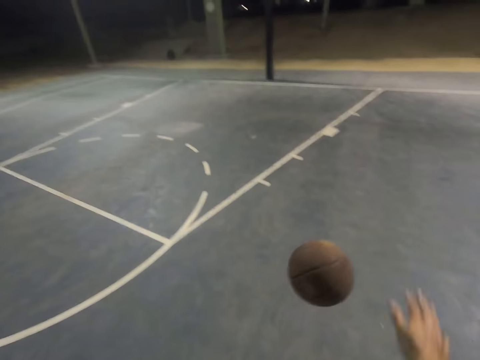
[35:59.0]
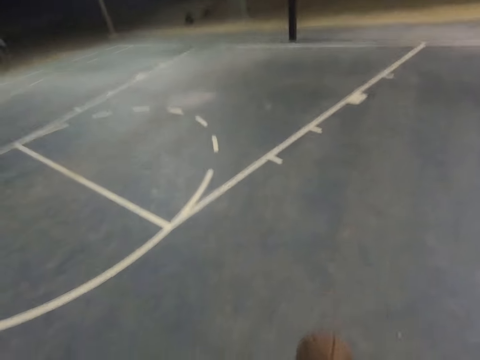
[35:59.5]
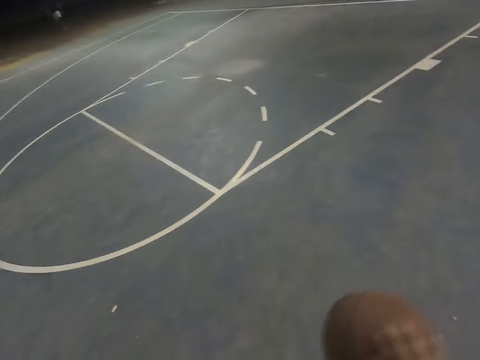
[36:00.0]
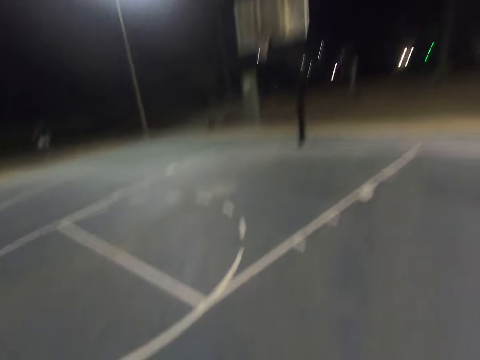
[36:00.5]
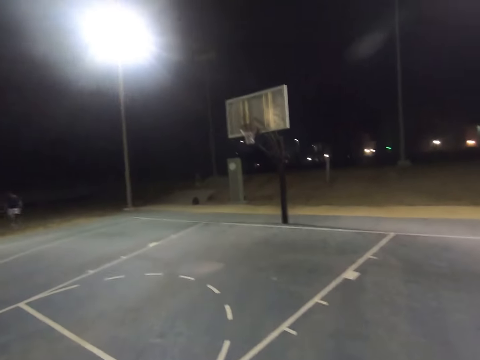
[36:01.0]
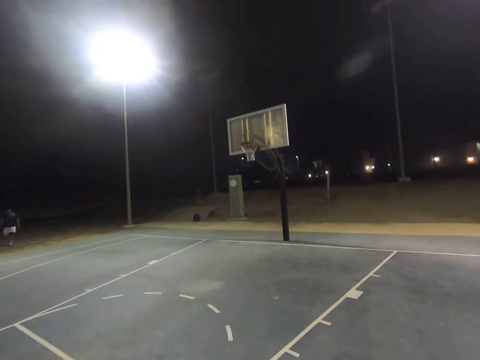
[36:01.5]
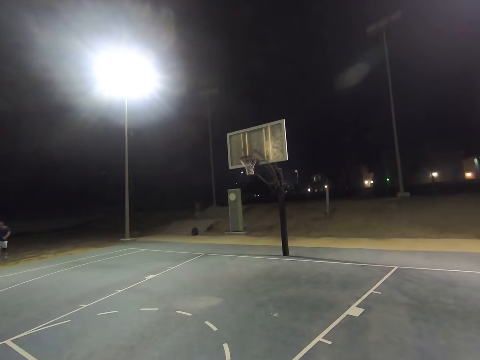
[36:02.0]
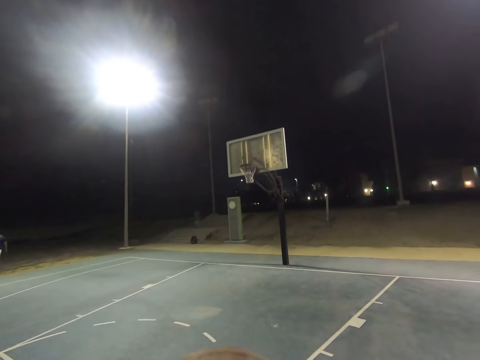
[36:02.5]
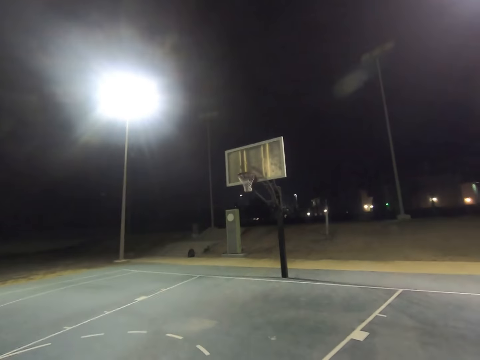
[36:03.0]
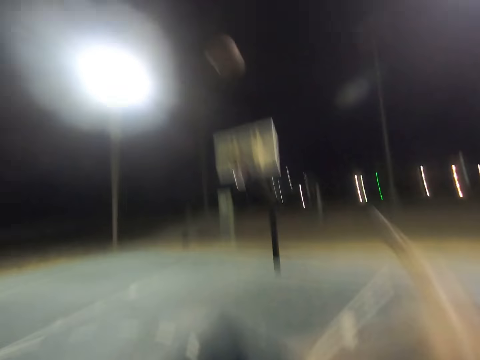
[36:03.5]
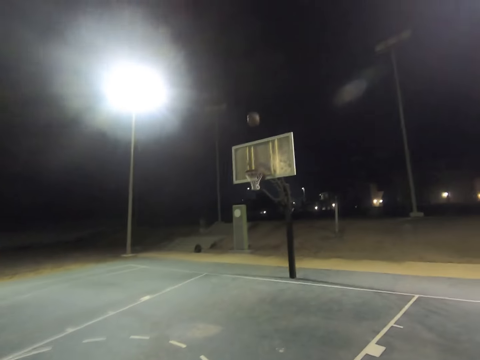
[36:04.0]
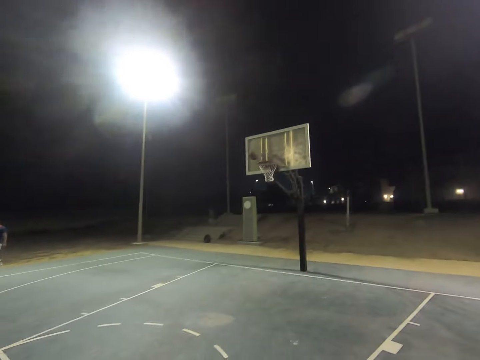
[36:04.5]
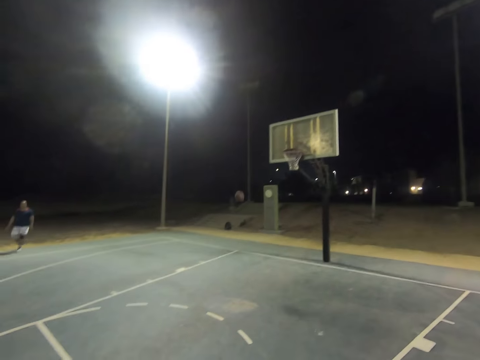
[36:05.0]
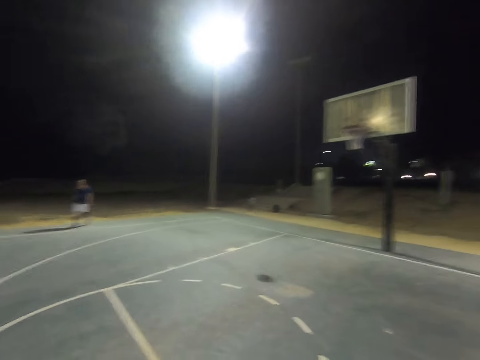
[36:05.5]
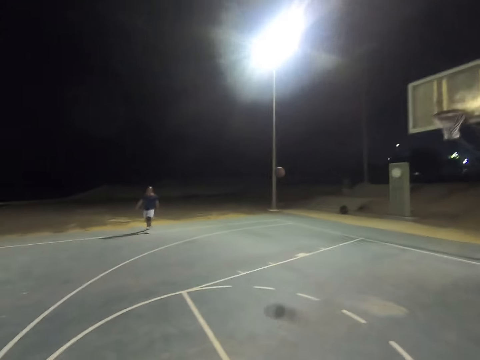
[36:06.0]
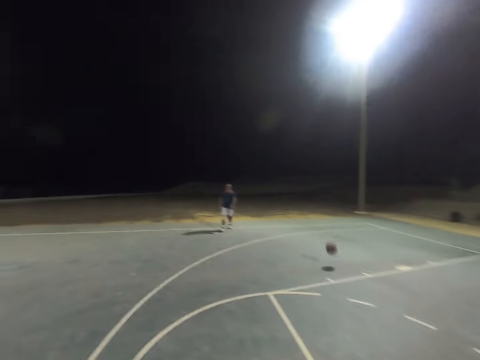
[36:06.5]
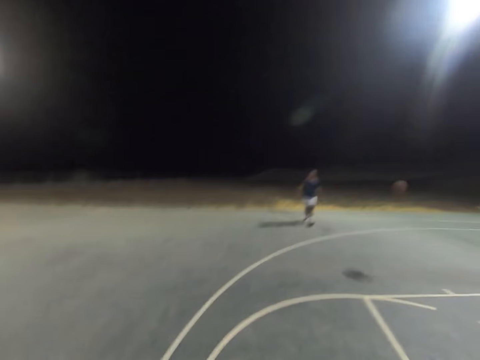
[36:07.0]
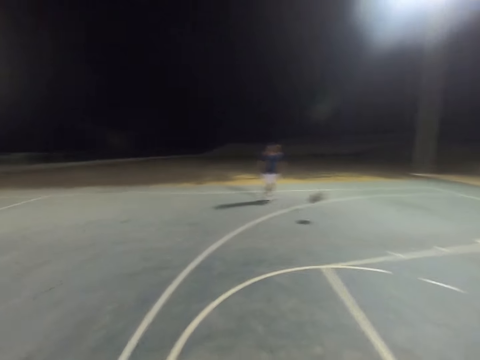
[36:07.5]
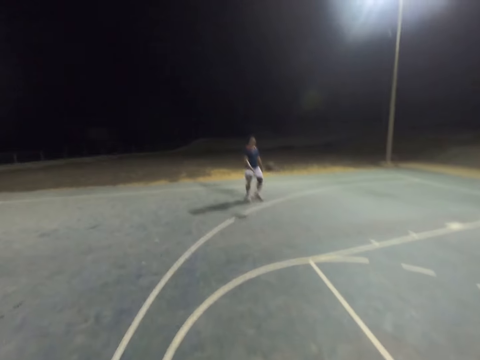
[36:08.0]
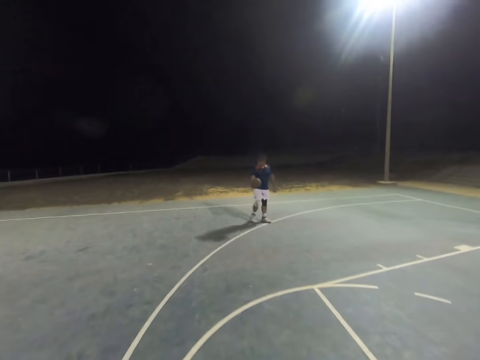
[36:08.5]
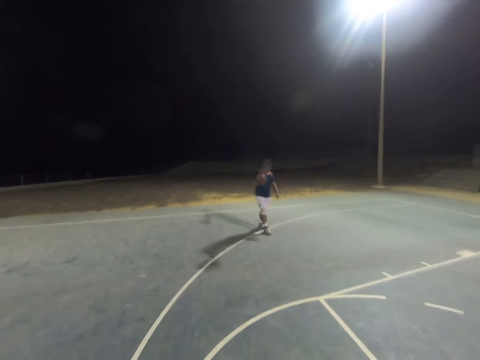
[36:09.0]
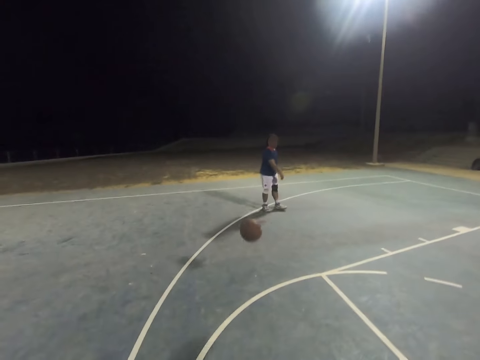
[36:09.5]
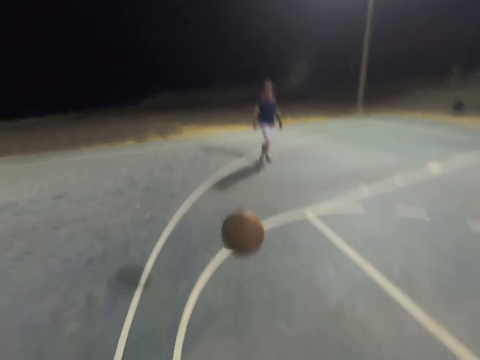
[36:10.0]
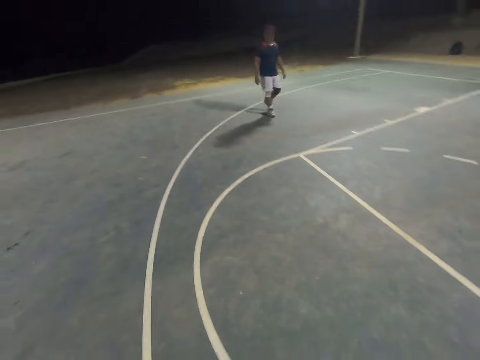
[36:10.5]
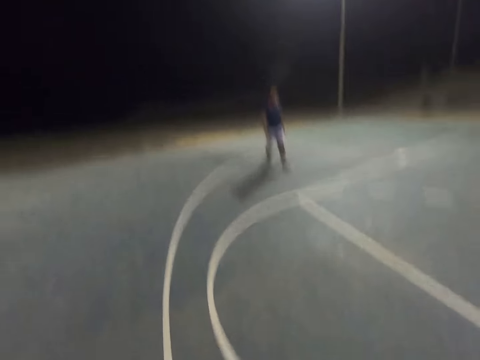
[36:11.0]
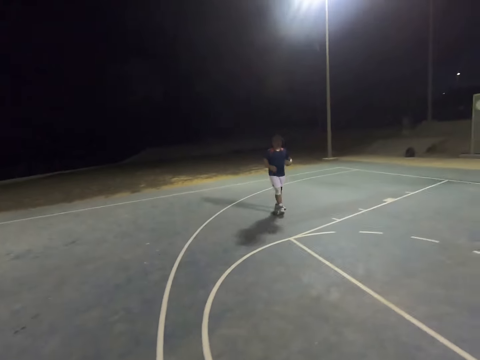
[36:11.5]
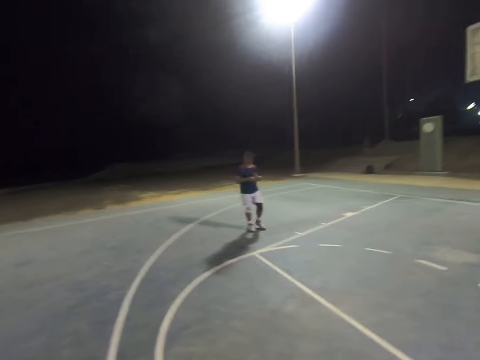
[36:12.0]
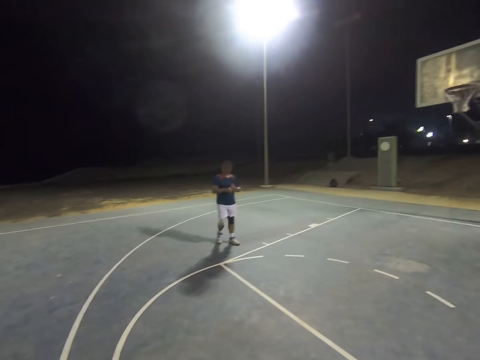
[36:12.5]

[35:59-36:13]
The camera wearer catches the ball. A person throws the ball in the hoop, takes the ball, and throws the ball to the camera wearer.

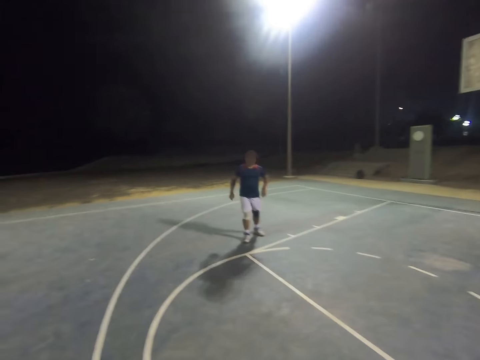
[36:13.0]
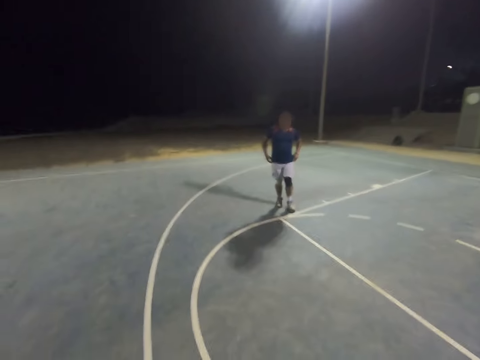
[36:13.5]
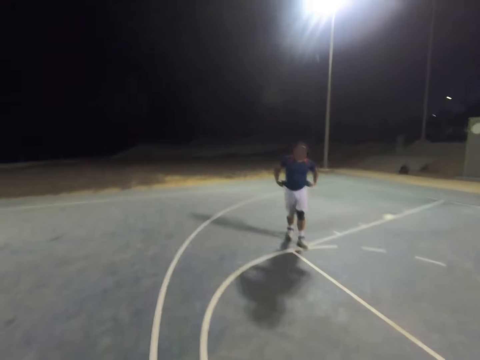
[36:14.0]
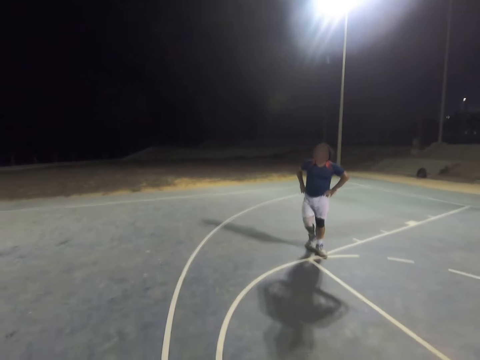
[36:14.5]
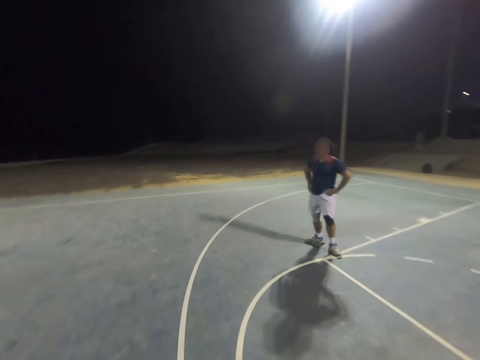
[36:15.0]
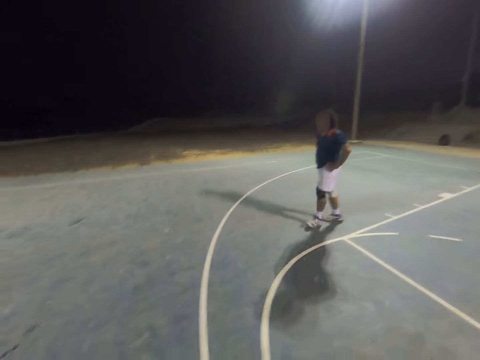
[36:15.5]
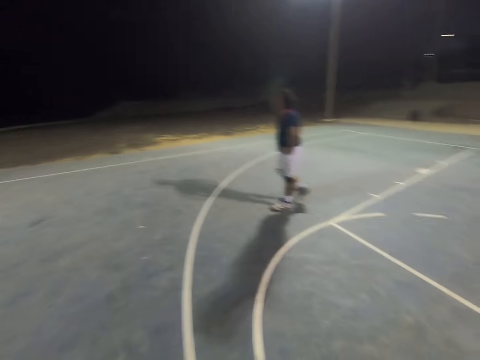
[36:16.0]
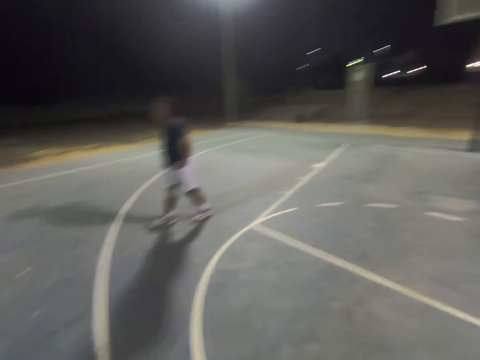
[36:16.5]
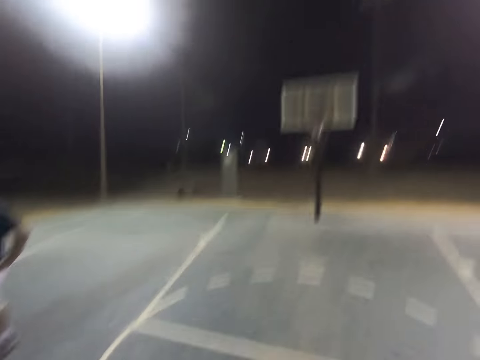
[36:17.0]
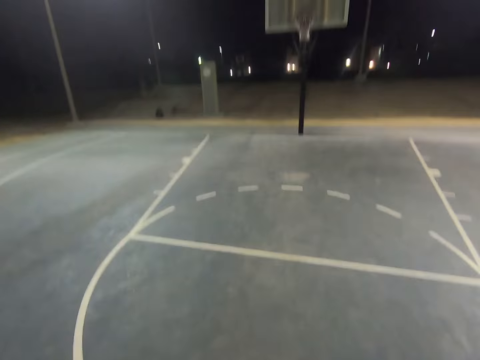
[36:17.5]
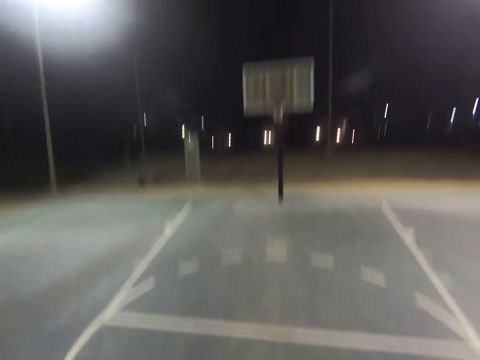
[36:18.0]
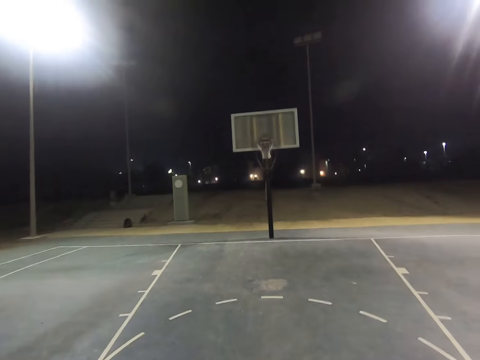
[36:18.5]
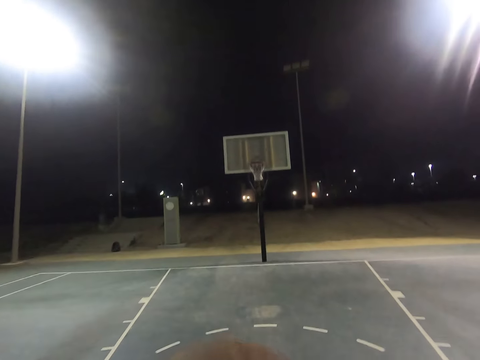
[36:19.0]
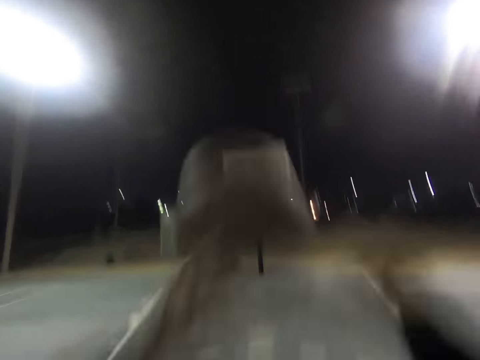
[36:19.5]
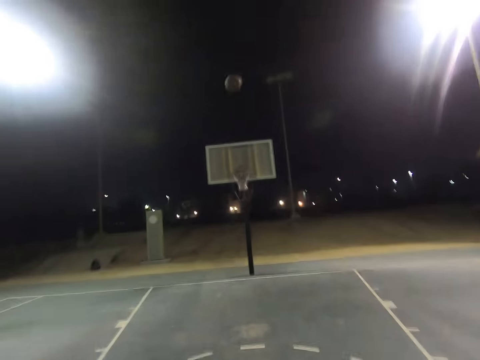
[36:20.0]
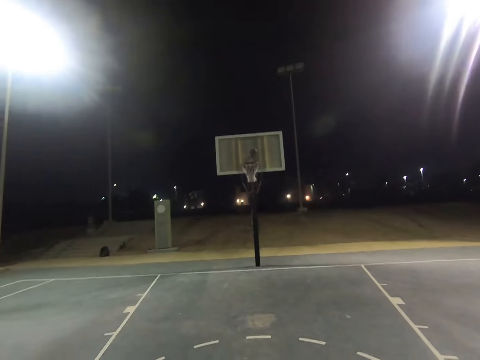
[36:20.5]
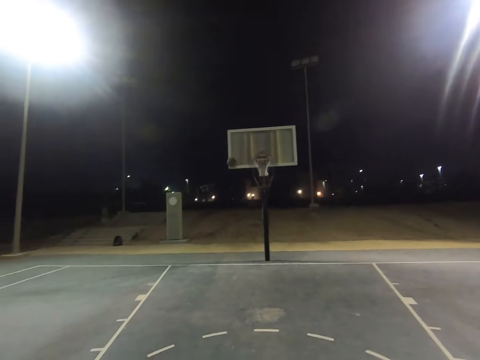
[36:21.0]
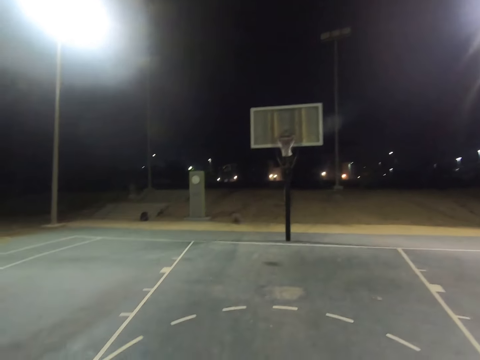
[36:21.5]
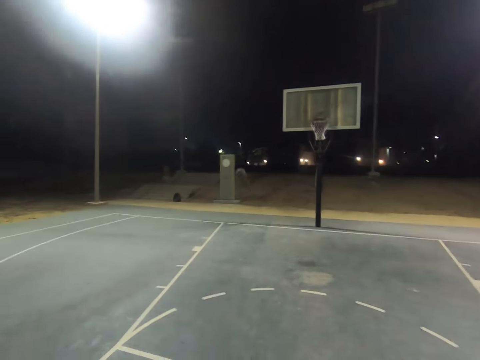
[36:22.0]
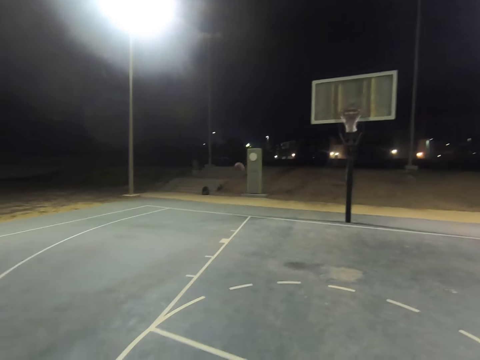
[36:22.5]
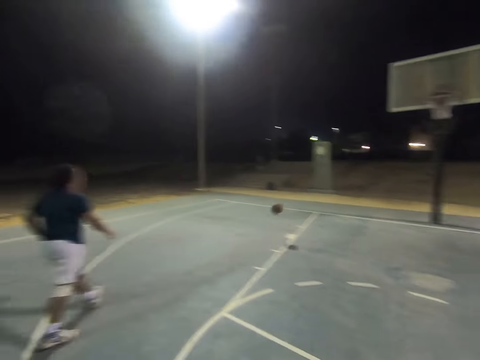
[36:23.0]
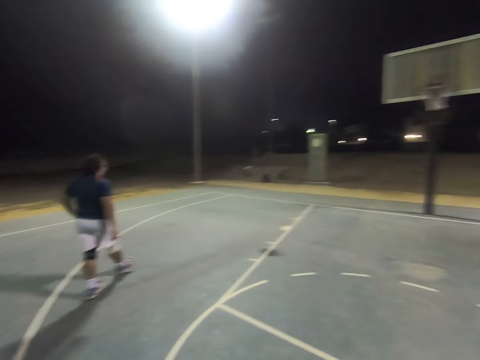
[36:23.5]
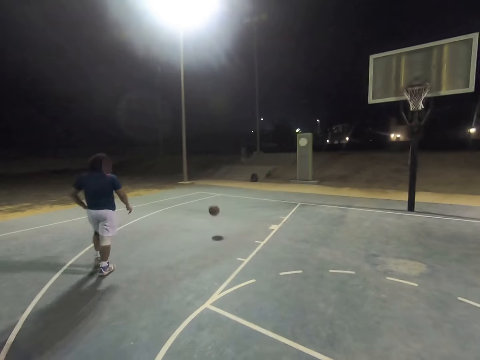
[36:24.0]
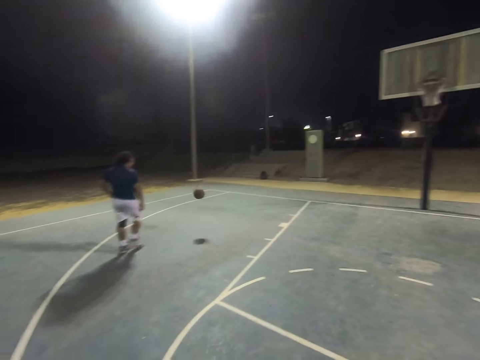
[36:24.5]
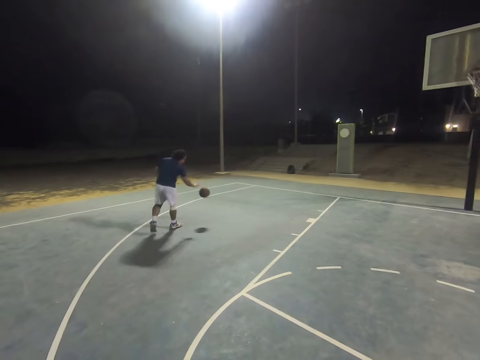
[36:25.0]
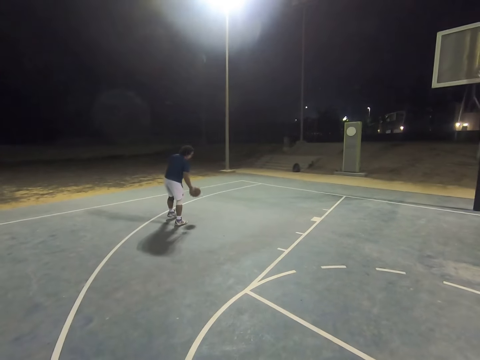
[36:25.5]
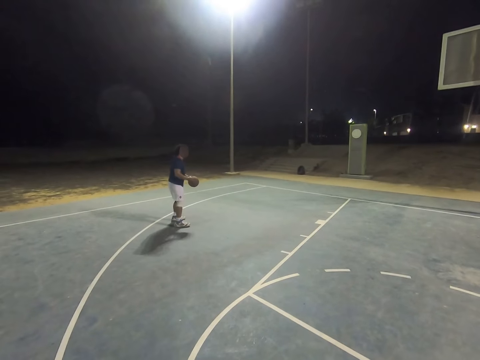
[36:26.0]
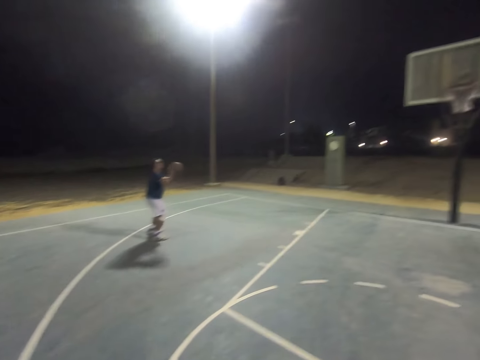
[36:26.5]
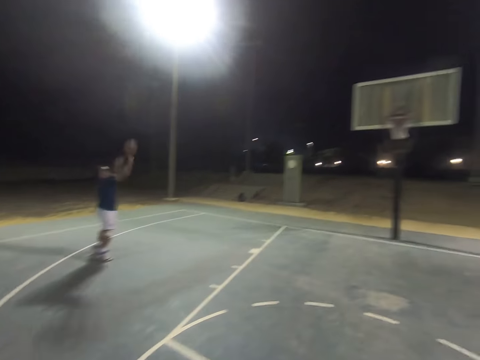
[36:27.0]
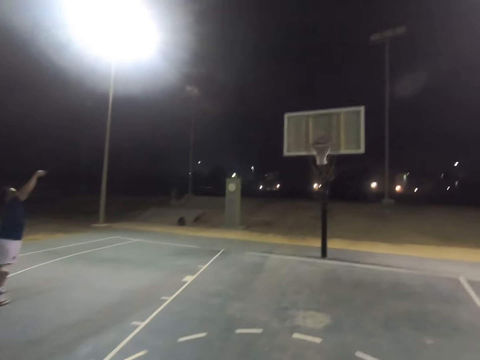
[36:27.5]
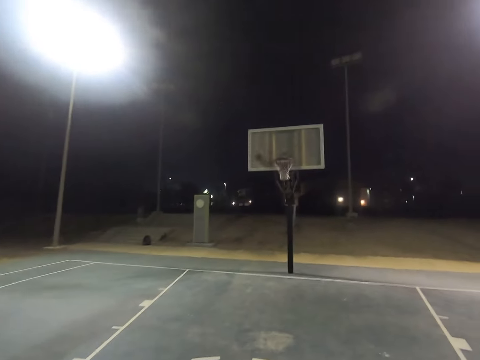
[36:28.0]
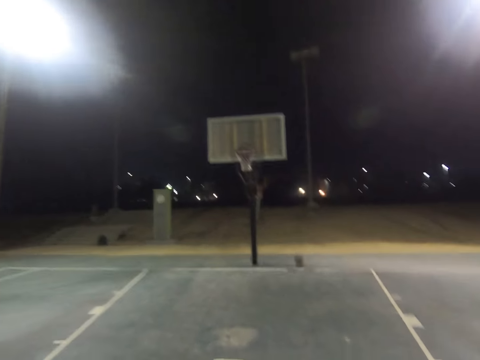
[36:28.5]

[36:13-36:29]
A man holds the waist. The camera wearer dribbles the ball on the court, throws the ball to the net, and walks towards the ball. The man dribbles the ball, catches the ball, and throws the ball to the net.
